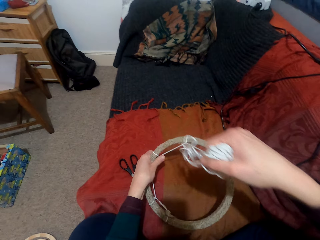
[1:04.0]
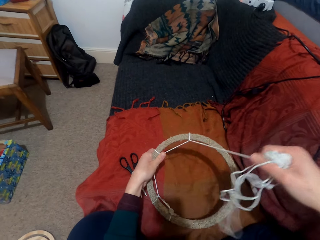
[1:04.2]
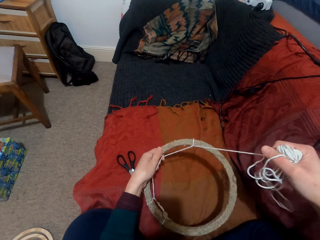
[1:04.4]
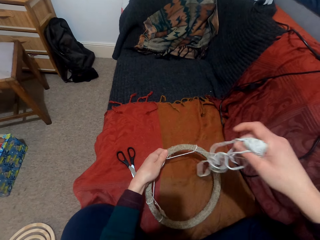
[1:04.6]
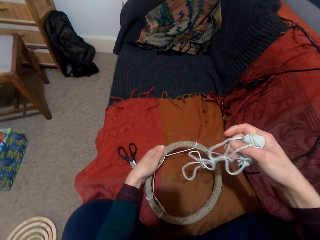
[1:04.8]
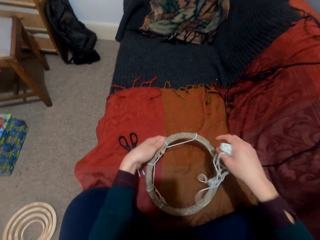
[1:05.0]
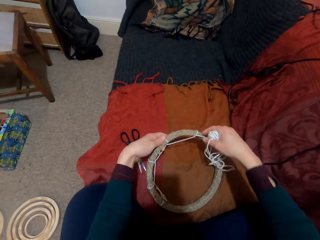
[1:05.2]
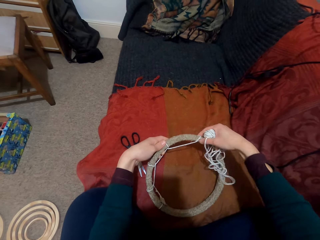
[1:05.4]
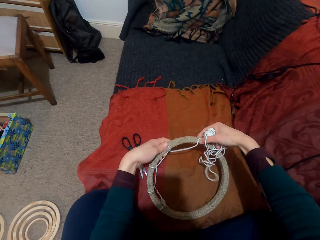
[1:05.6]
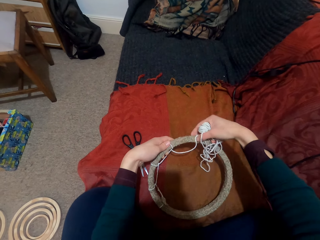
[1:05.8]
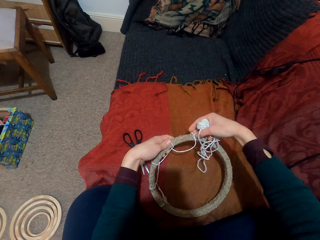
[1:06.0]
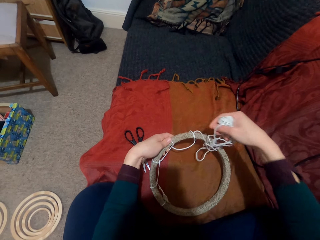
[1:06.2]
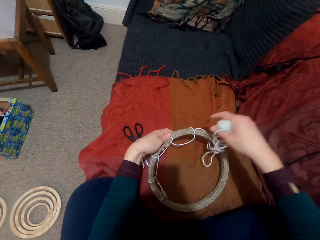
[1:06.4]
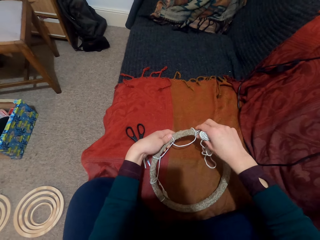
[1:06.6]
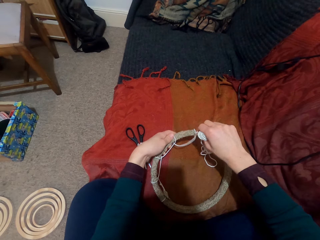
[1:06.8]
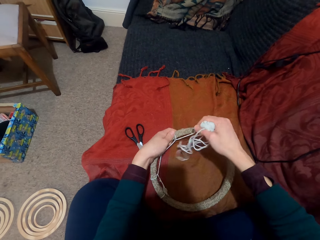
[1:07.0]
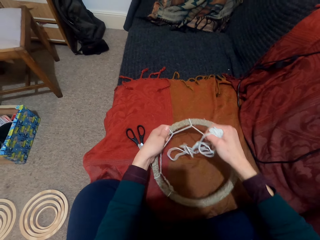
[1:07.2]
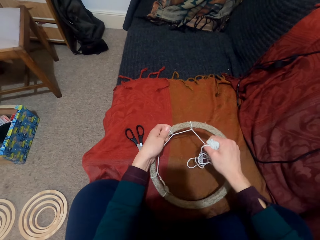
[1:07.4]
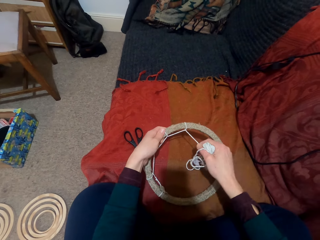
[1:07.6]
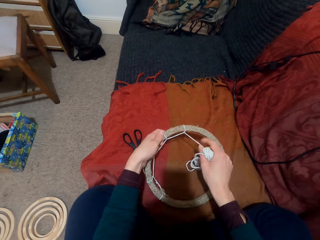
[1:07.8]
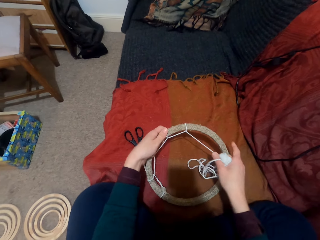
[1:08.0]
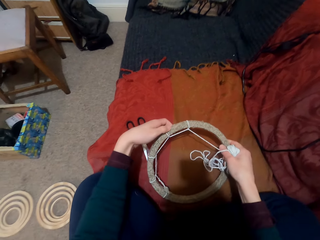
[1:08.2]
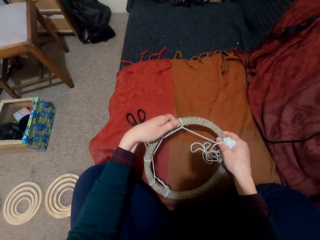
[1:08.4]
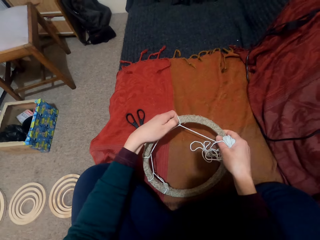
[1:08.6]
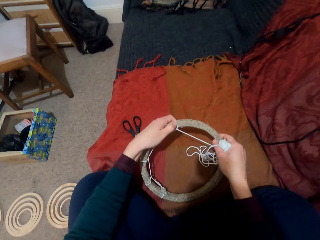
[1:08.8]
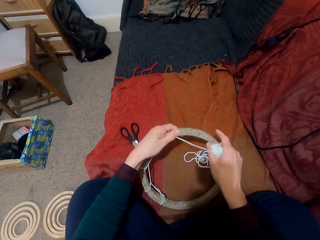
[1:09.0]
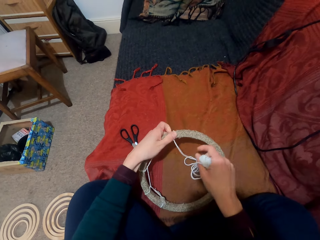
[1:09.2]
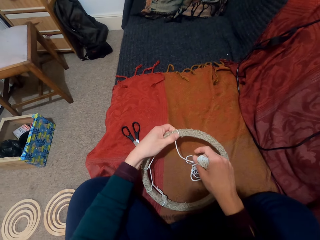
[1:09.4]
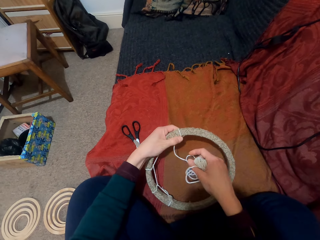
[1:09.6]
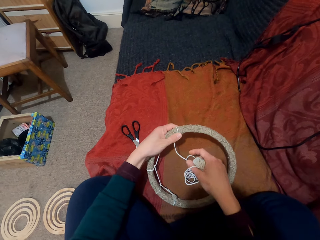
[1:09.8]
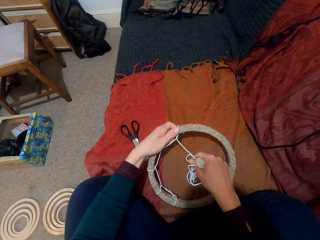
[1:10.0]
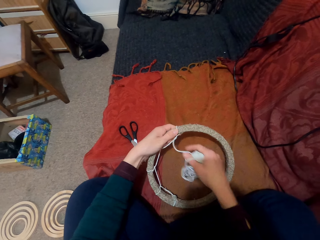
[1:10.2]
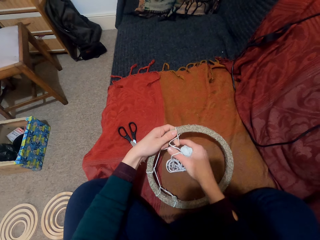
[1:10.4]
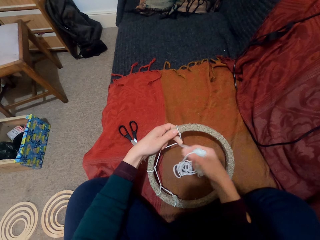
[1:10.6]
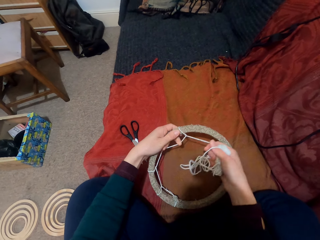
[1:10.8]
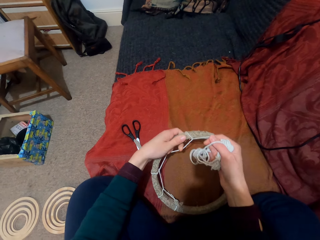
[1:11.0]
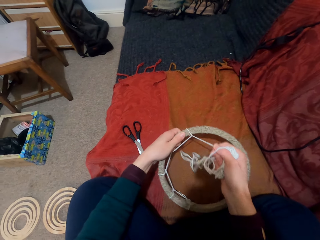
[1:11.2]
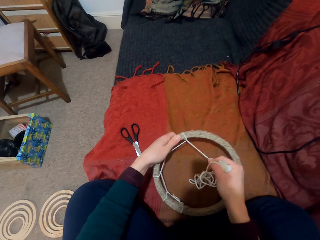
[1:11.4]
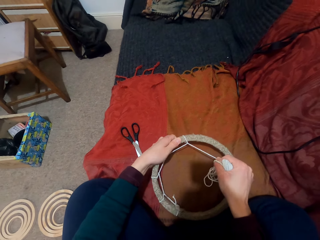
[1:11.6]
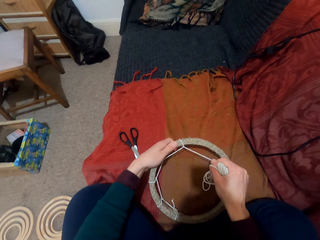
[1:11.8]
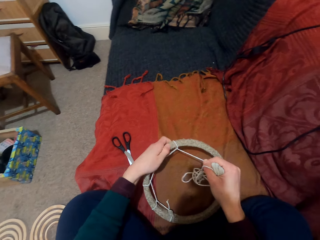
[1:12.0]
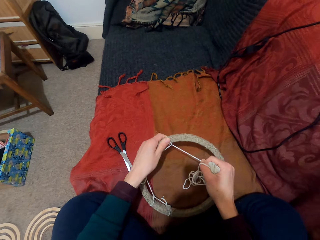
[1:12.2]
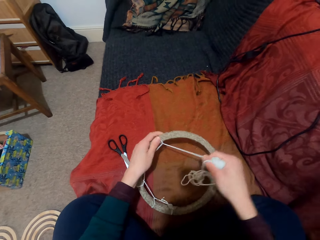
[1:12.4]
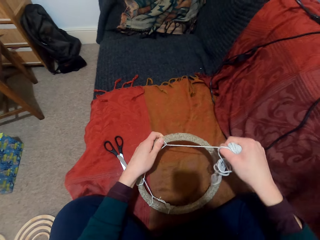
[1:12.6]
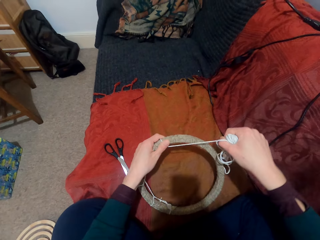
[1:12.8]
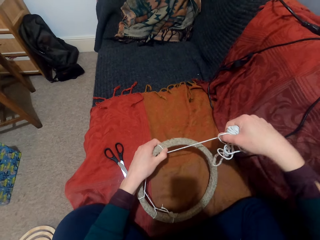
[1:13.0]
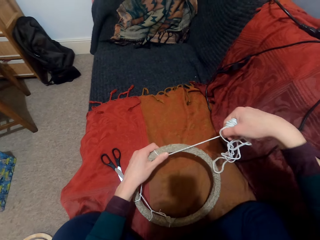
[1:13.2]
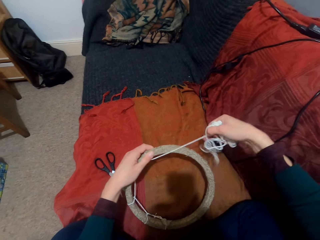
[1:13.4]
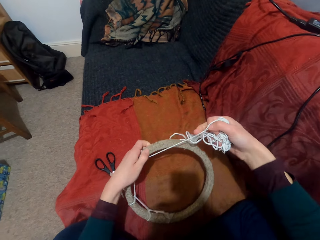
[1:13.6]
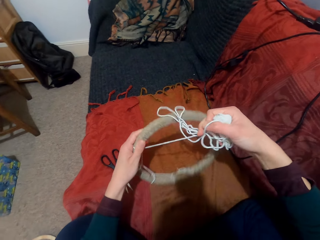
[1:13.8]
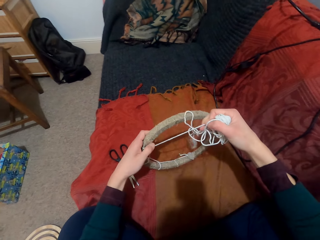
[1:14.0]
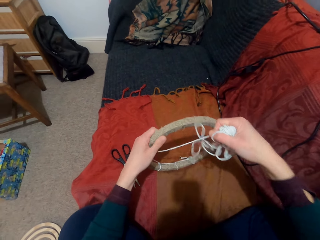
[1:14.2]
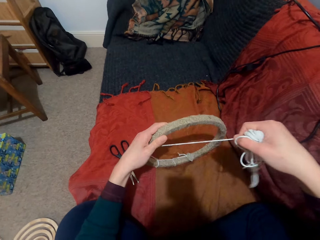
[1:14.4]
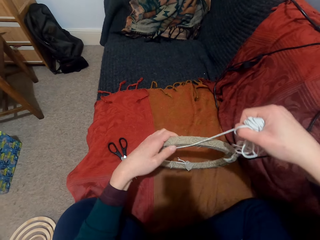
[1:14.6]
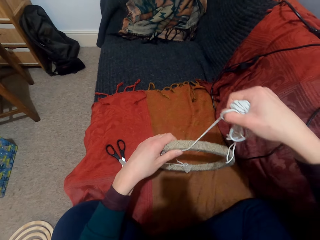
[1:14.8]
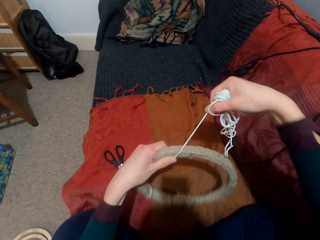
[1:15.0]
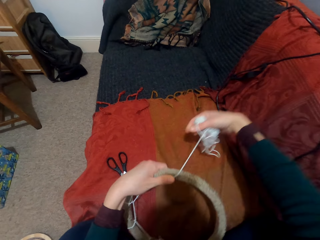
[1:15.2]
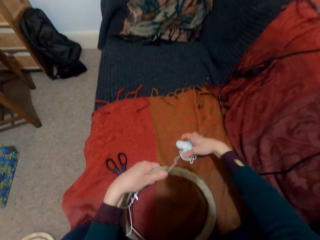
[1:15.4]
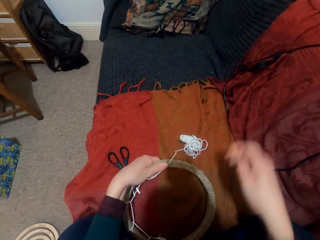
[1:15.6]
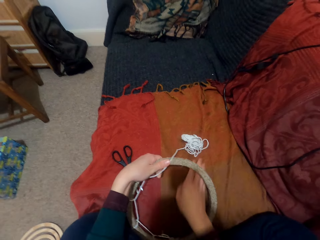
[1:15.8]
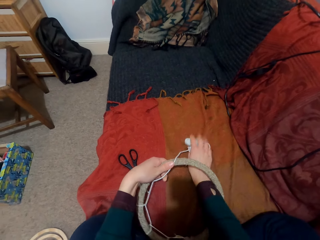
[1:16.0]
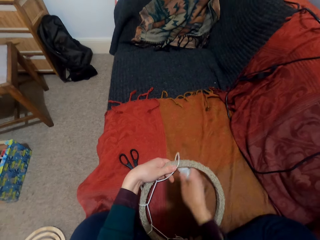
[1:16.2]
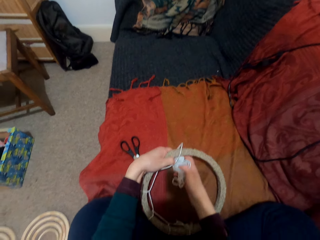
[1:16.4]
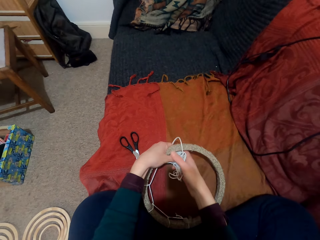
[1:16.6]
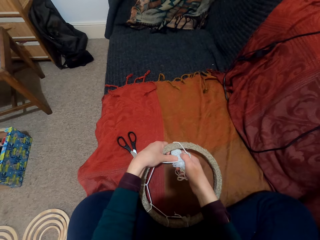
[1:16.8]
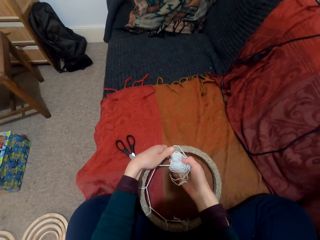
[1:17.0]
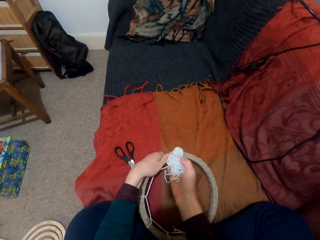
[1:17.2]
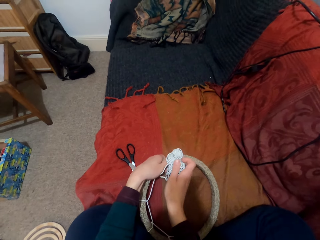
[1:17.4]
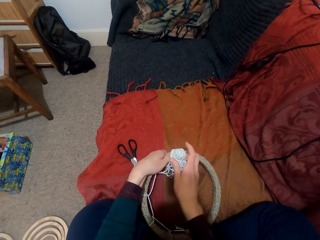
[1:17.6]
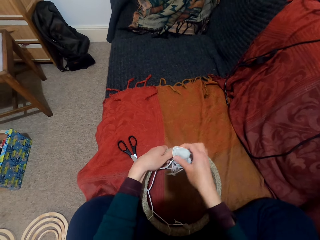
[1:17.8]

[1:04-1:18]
The camera wearer pulls the thread. They tie the rope on the ring.

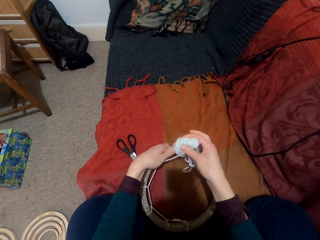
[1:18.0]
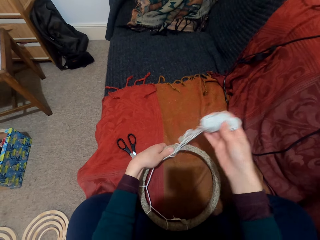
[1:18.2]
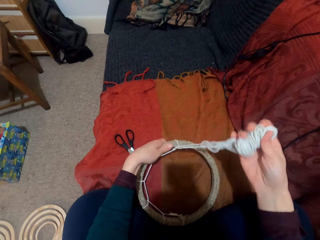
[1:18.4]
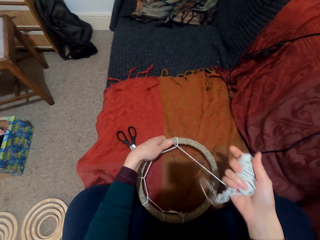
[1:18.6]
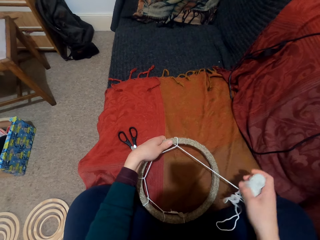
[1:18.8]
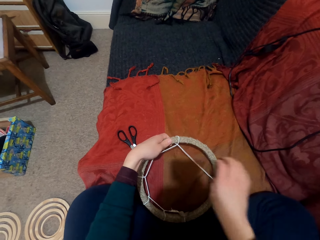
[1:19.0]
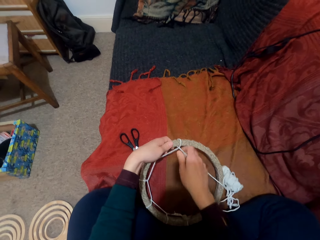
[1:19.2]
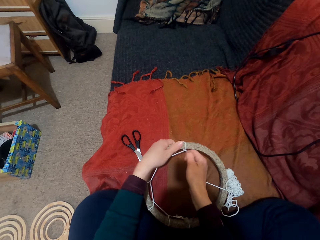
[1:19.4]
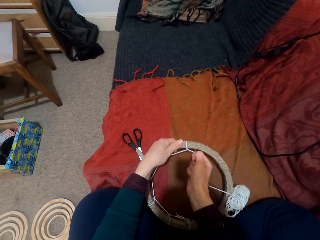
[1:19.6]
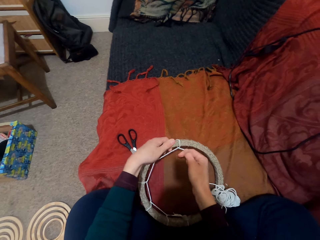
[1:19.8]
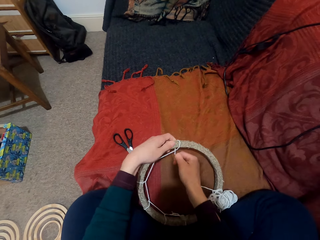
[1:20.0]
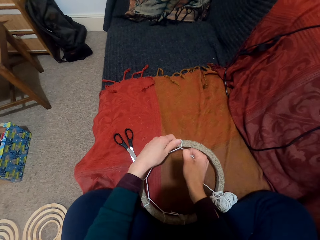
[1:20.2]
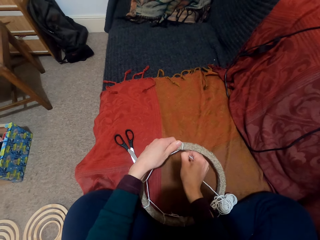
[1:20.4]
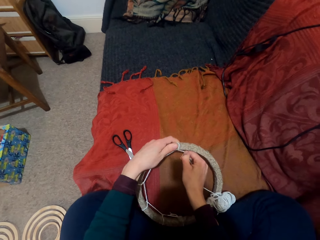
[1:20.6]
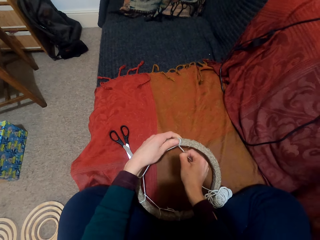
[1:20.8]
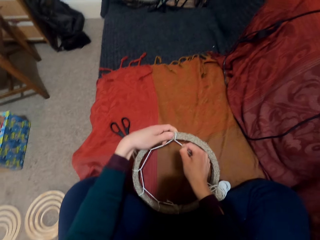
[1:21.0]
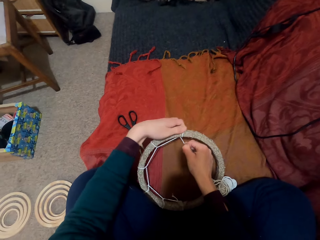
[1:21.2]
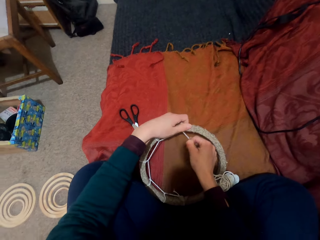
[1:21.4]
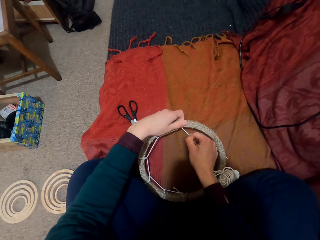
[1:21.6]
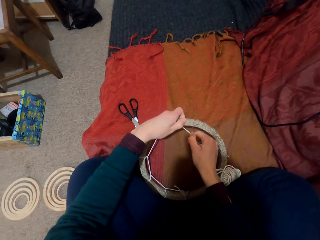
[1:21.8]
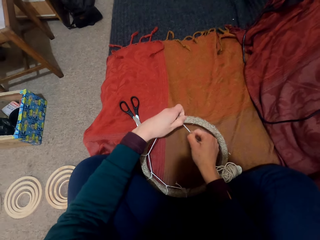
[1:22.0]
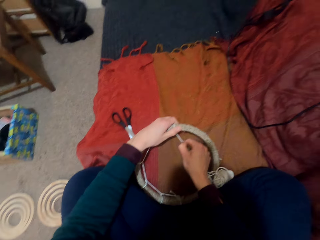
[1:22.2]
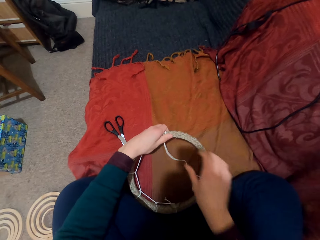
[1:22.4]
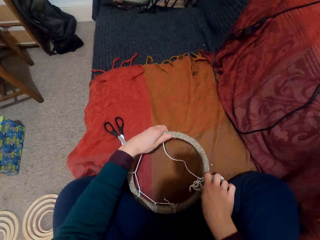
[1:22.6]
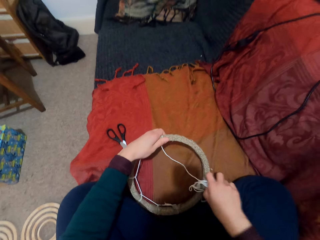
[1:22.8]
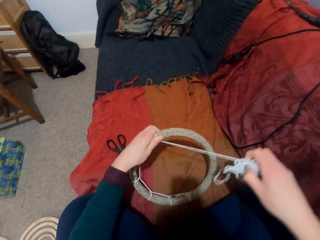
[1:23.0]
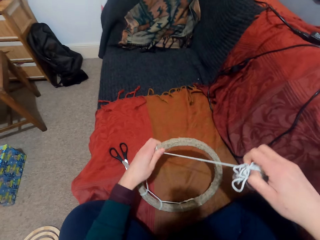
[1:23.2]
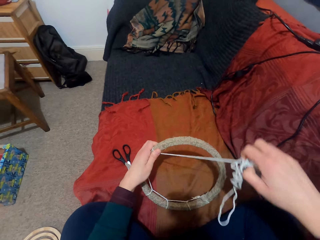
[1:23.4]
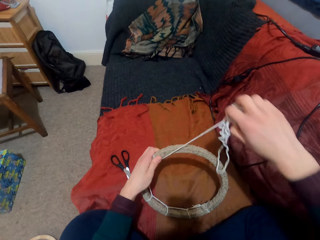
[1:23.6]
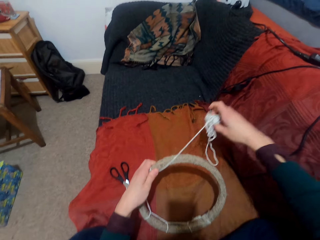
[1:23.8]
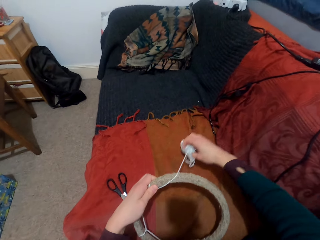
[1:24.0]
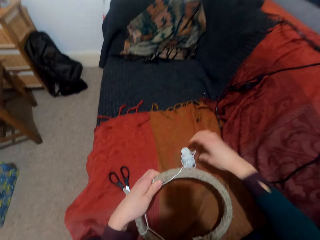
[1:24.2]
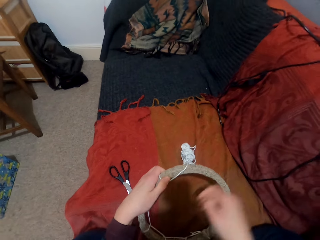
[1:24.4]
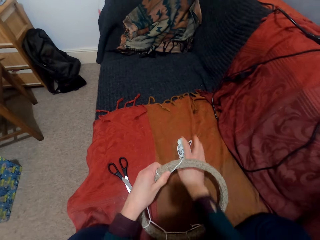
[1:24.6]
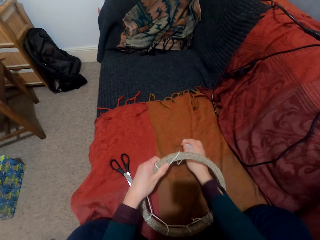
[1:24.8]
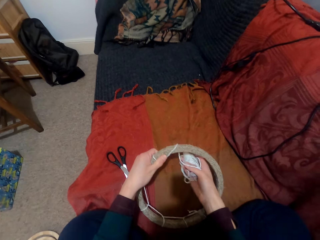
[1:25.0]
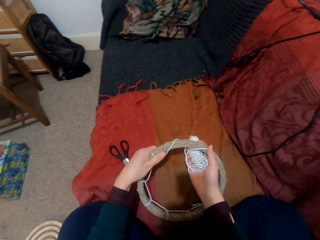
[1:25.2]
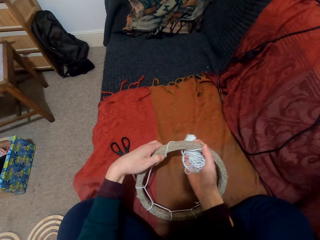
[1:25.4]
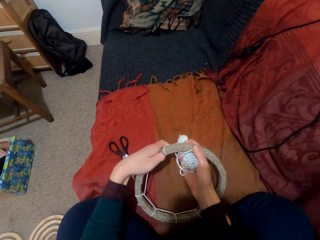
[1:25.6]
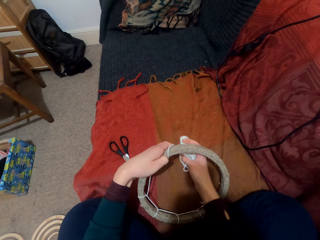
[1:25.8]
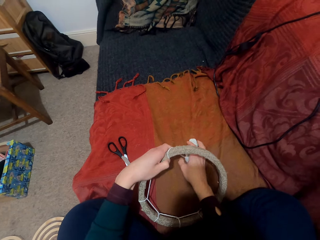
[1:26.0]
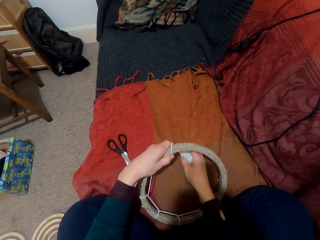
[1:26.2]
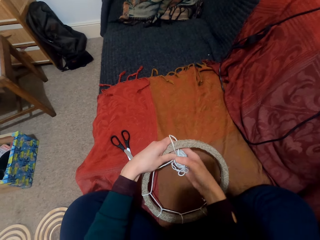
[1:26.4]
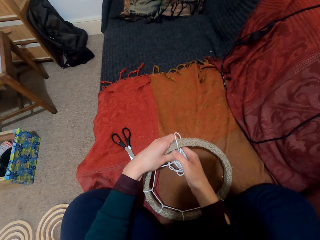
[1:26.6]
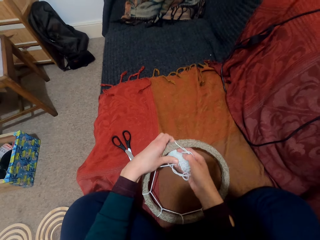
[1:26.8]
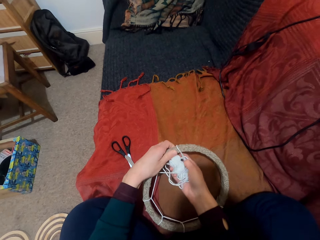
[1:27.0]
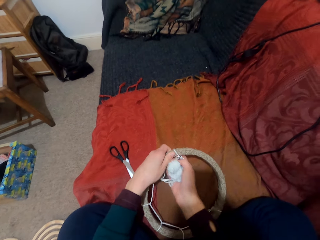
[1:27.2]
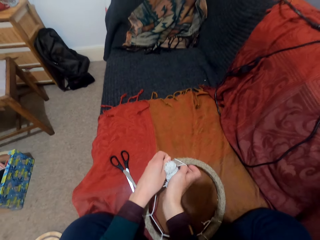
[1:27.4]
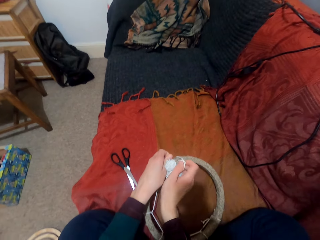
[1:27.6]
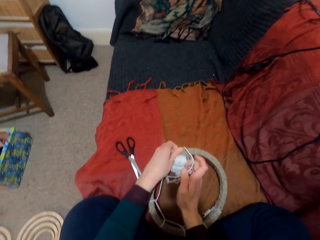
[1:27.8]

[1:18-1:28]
The camera wearer pulls the thread. They take the thread.
